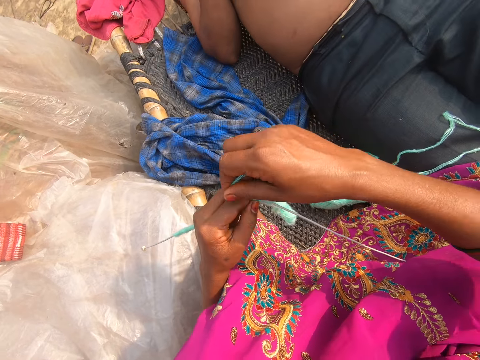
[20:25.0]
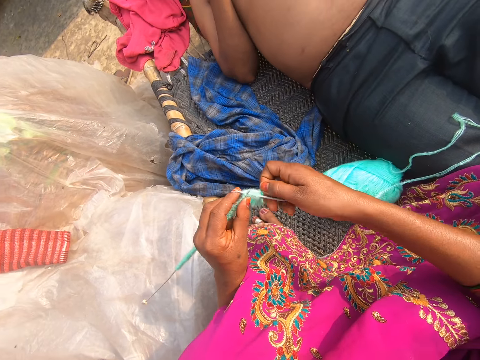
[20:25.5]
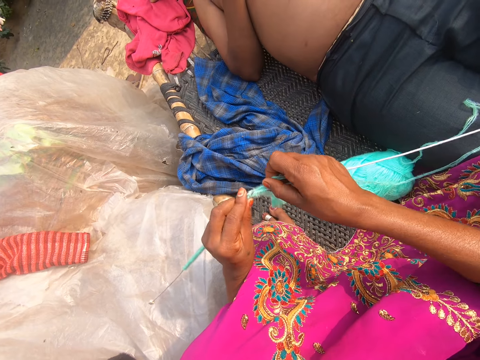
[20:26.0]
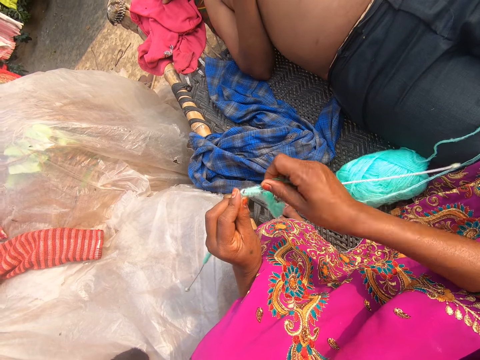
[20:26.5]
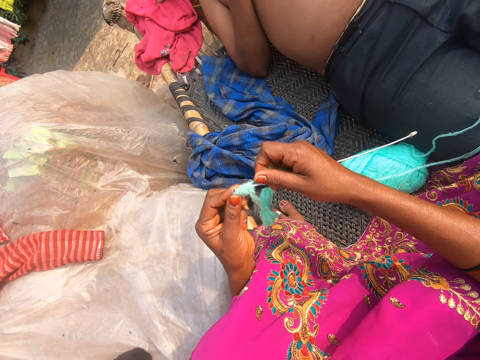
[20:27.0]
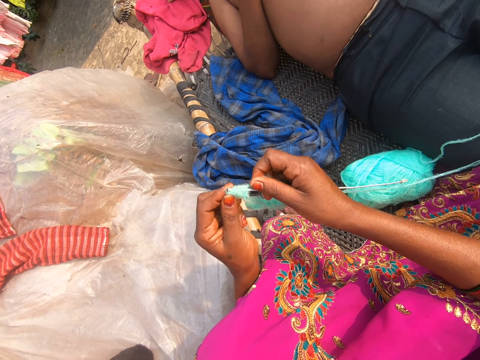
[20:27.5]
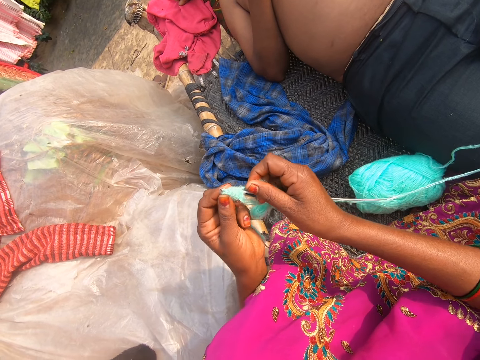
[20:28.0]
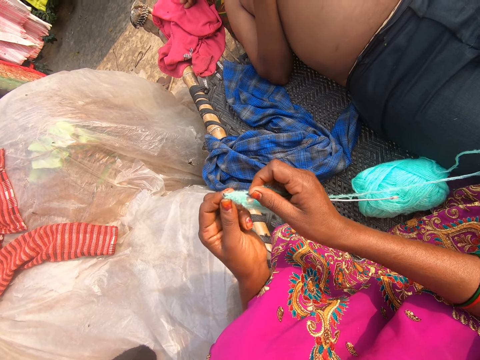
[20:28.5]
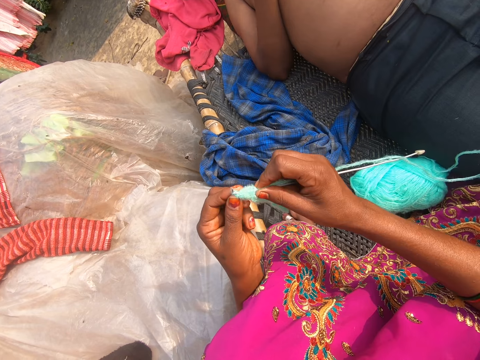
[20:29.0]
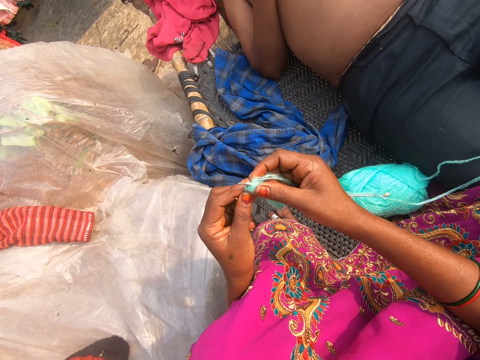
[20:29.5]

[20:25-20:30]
The camera wearer knits.

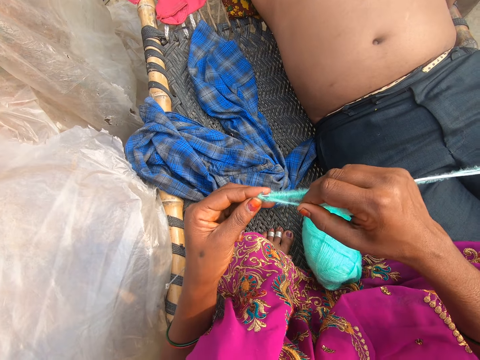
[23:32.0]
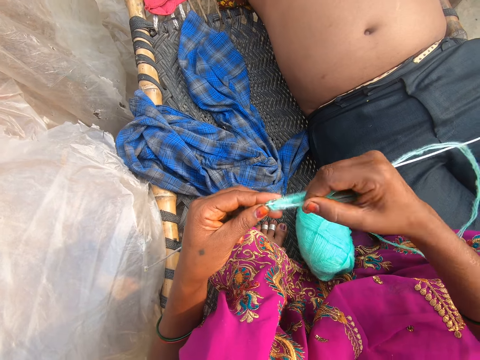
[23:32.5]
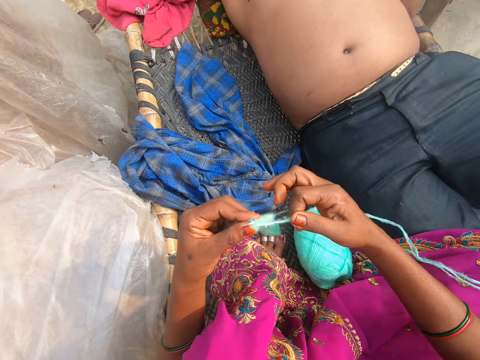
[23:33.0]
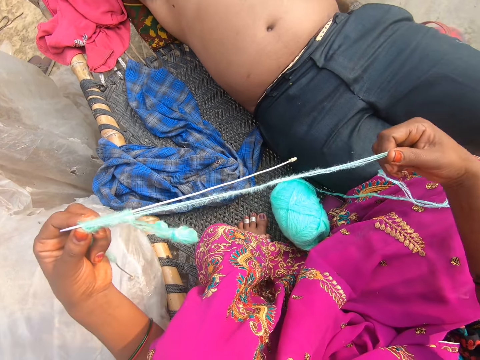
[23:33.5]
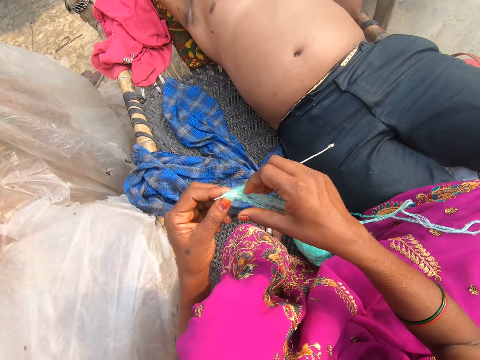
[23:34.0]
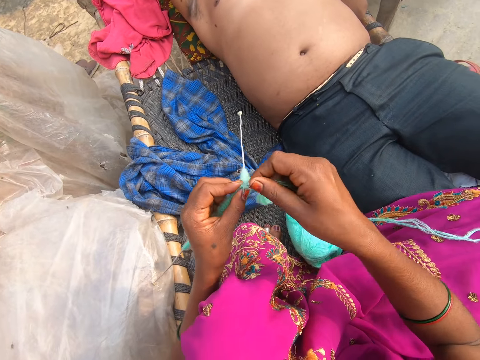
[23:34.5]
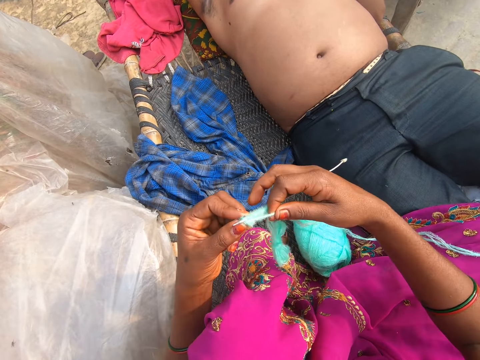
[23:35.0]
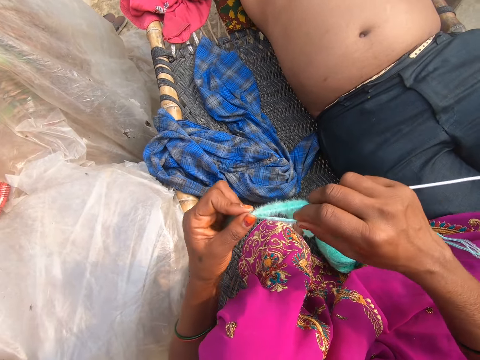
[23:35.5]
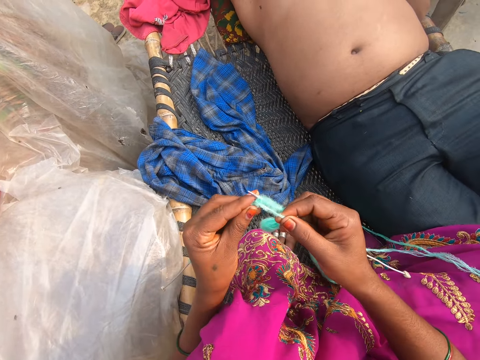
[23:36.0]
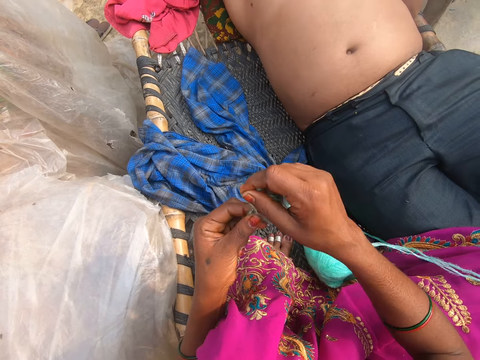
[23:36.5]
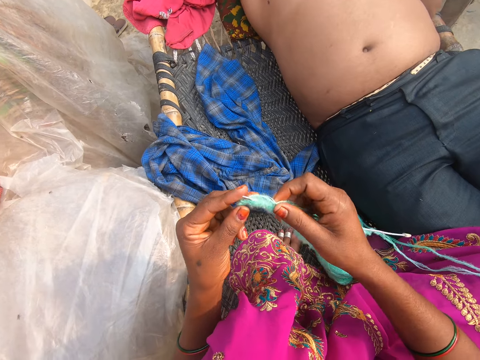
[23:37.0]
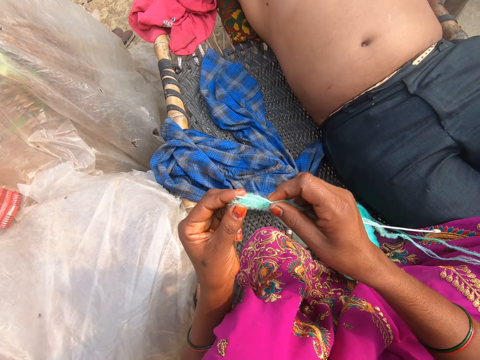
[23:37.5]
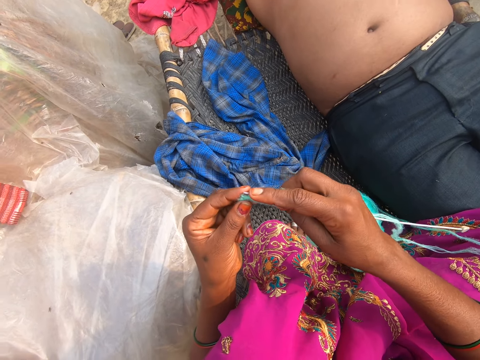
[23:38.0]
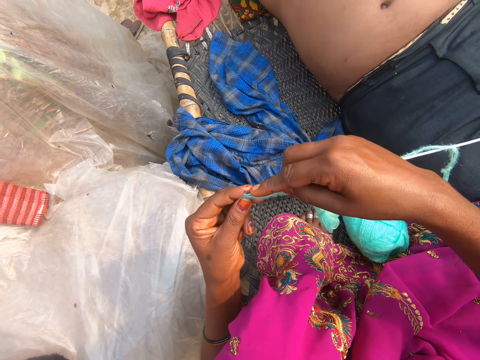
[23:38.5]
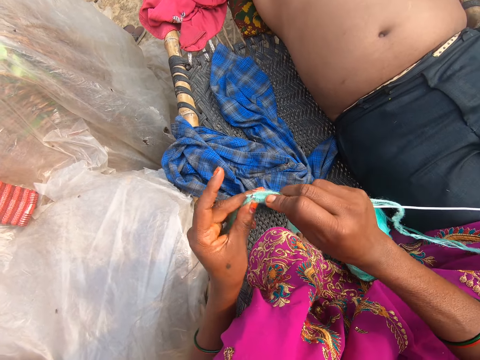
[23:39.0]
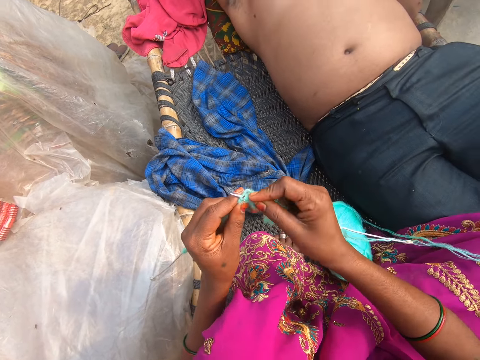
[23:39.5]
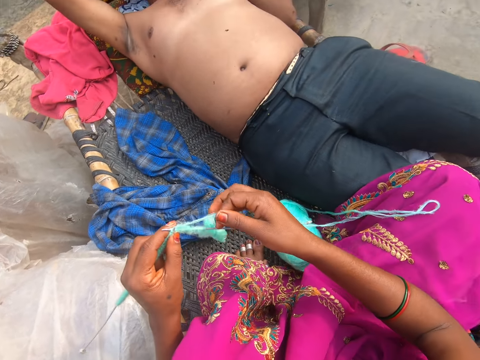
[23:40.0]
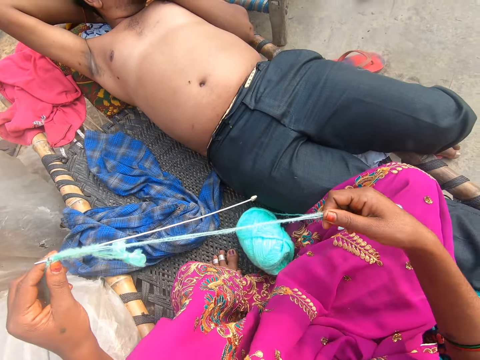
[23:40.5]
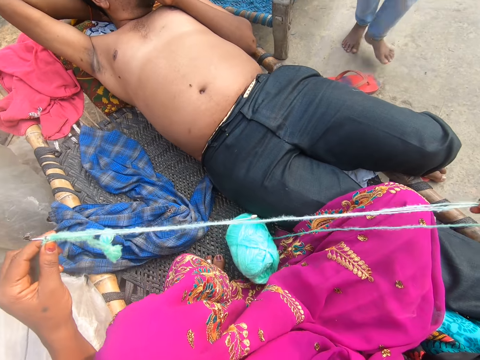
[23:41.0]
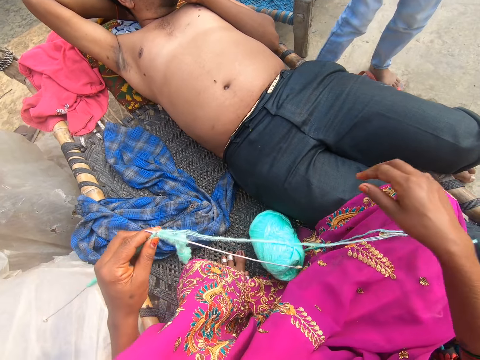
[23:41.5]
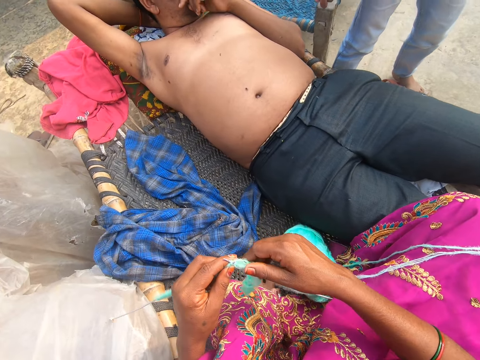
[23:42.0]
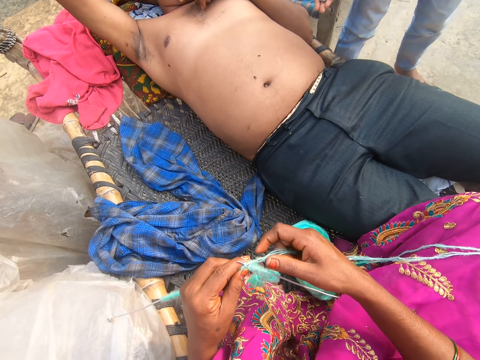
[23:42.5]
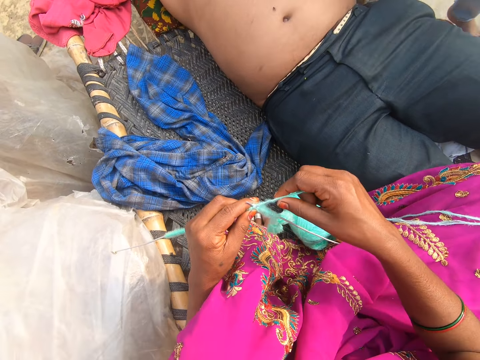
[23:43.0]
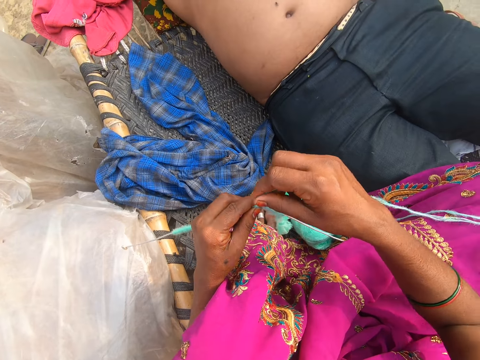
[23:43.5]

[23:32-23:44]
The camera wearer pulls the thread. They knit and pull the thread.

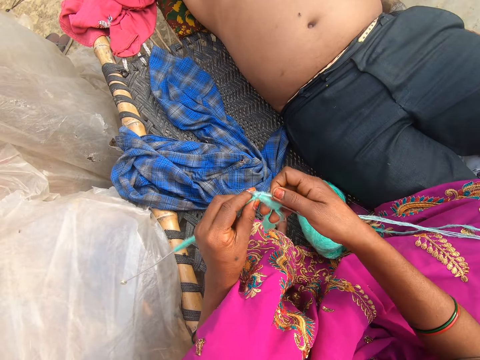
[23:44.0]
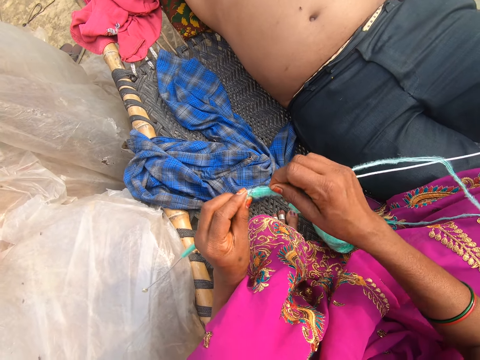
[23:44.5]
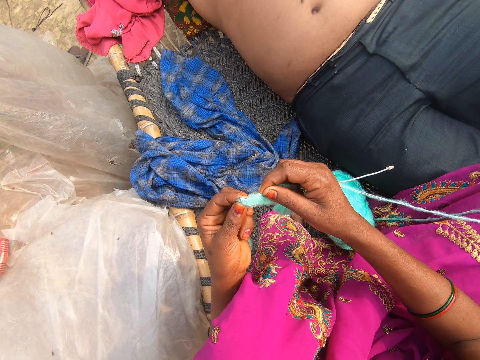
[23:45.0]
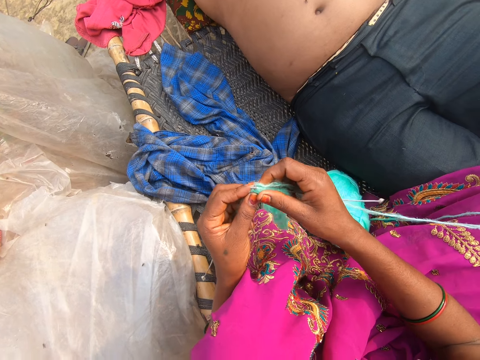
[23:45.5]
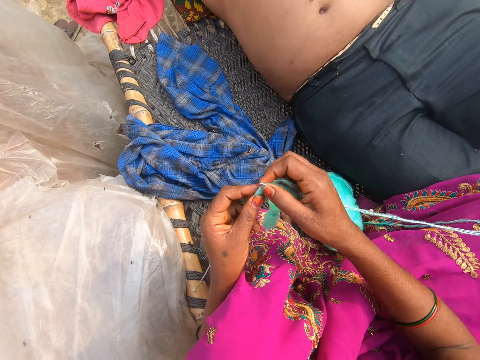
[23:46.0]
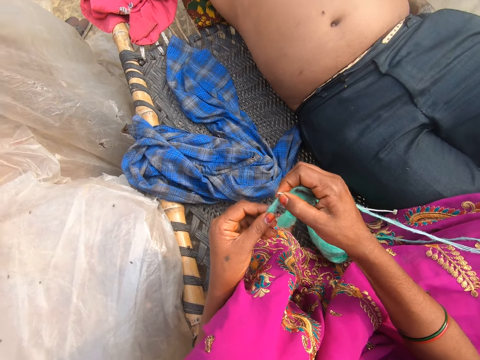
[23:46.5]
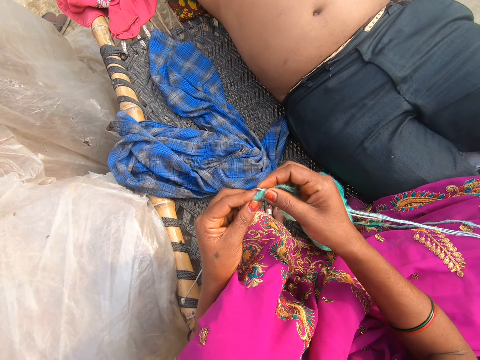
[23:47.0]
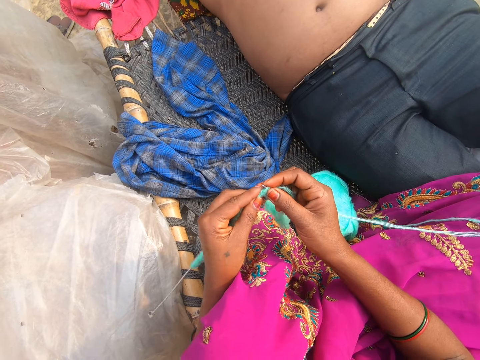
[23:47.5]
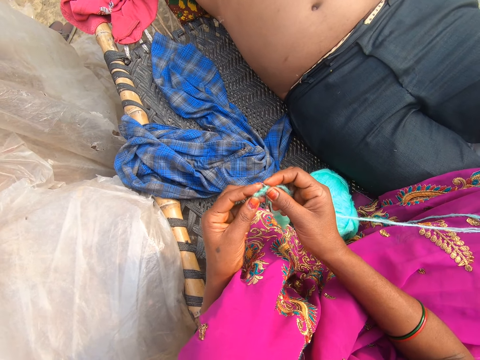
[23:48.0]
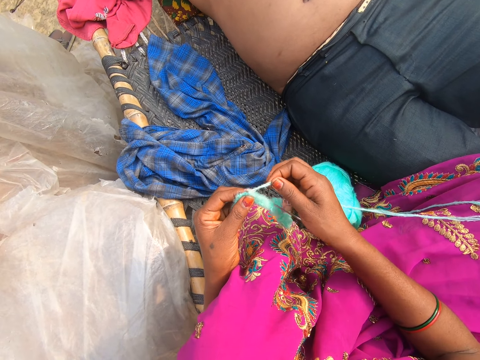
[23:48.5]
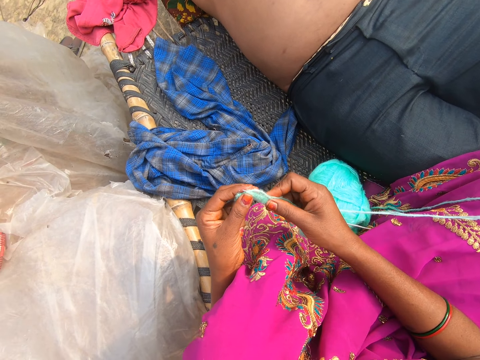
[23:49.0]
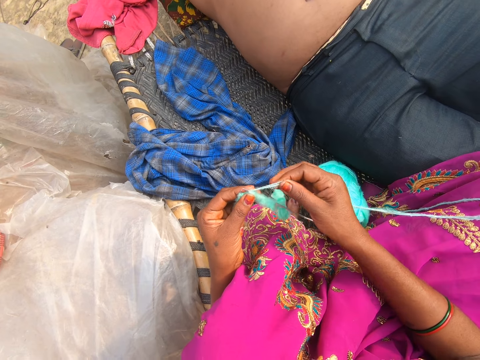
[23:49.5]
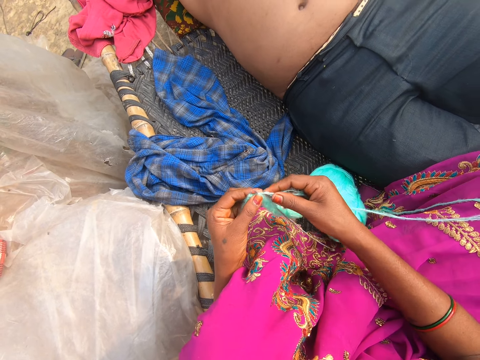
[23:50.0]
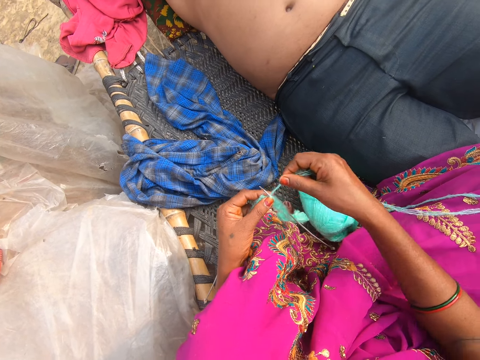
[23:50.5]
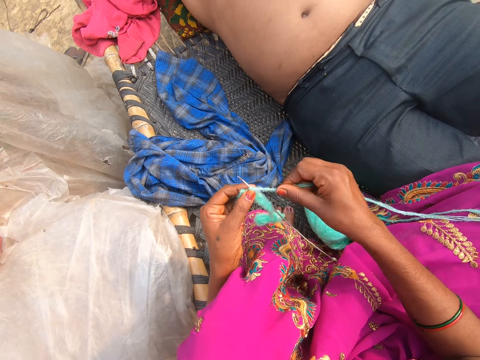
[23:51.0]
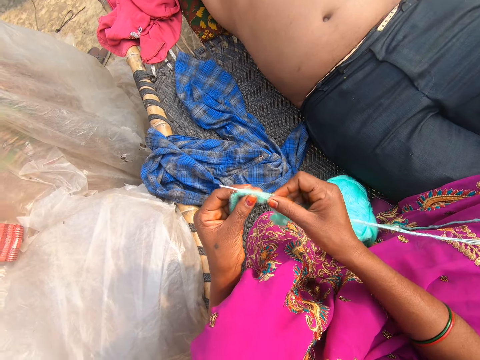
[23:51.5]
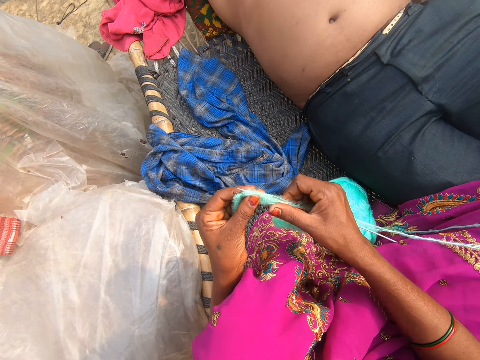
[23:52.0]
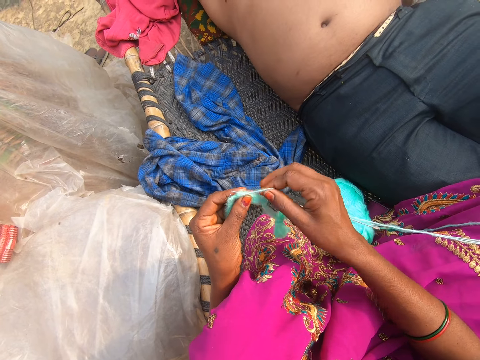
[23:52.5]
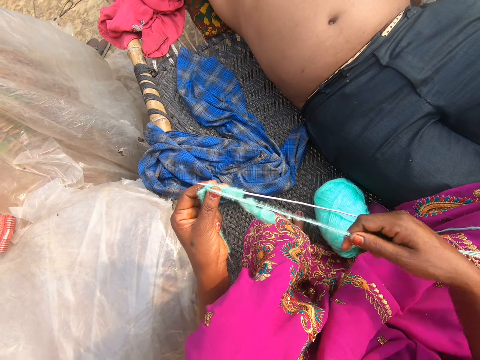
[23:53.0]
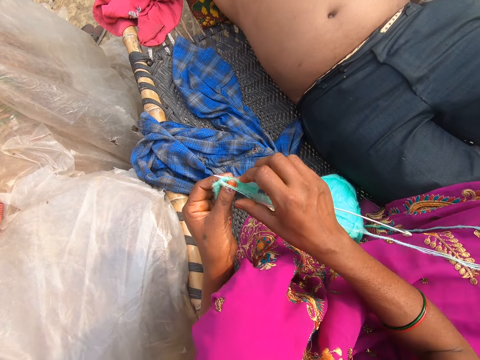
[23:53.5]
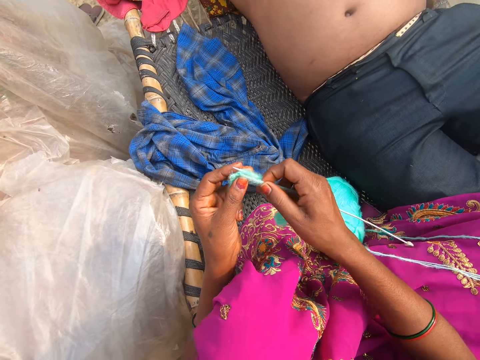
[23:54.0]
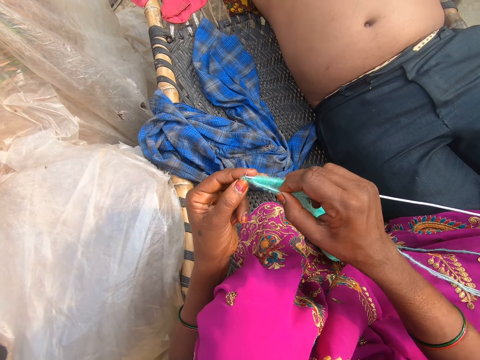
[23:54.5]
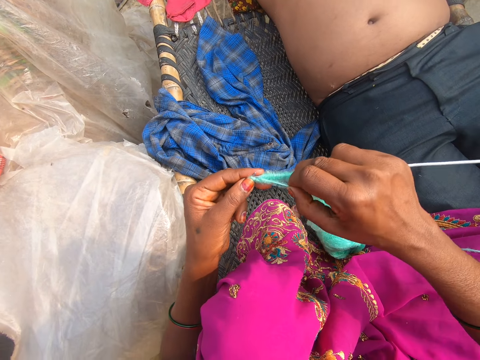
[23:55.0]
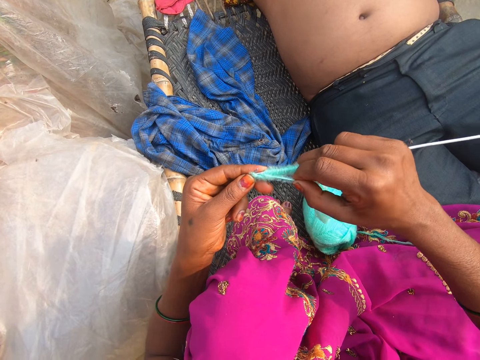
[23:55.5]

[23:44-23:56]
The camera wearer knits. They knit again. They pull the thread and converse.
